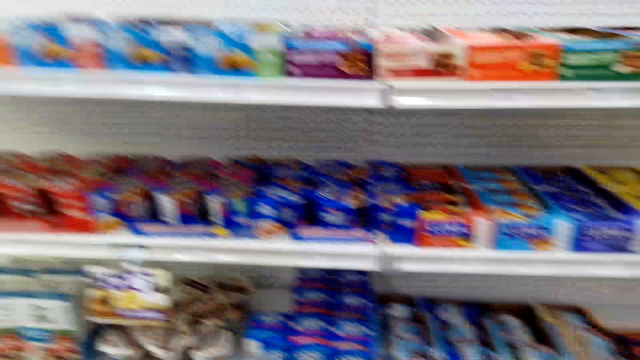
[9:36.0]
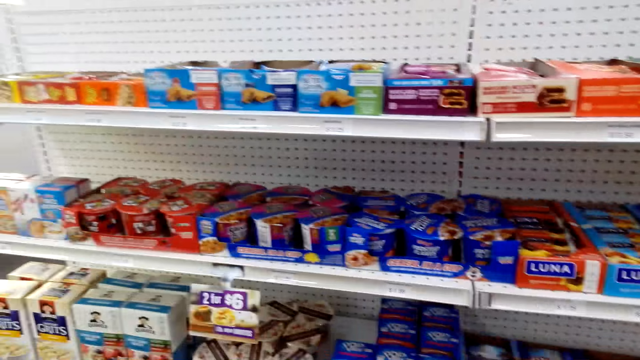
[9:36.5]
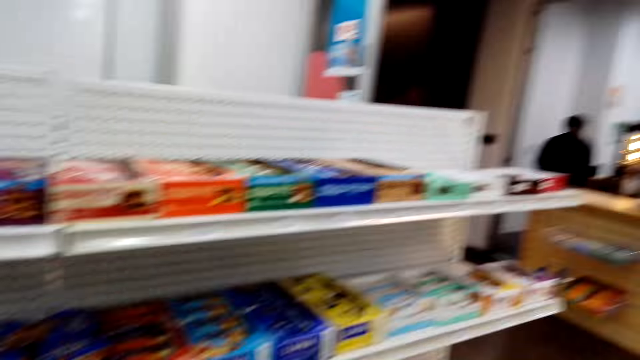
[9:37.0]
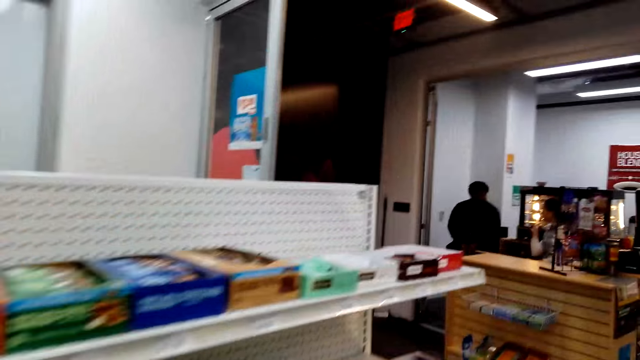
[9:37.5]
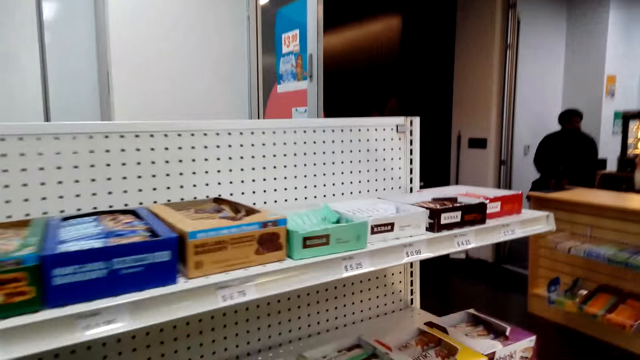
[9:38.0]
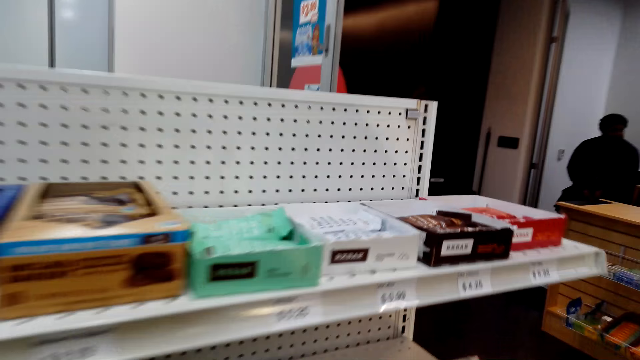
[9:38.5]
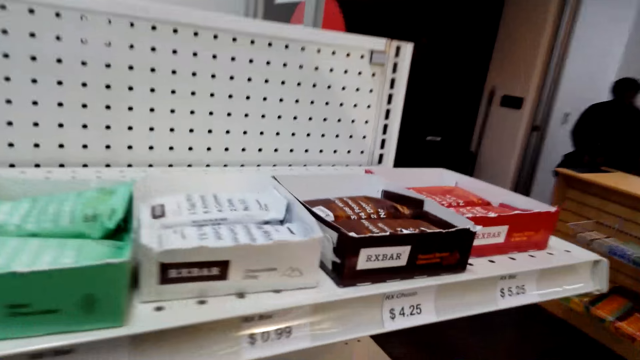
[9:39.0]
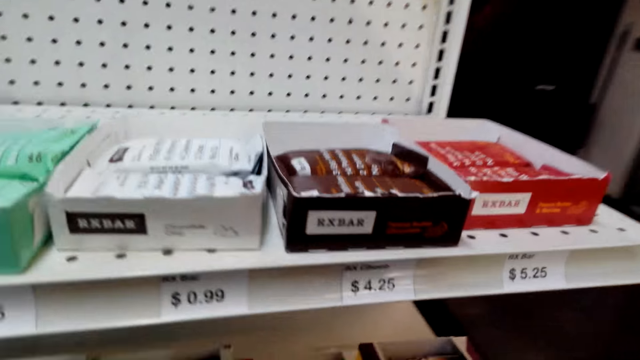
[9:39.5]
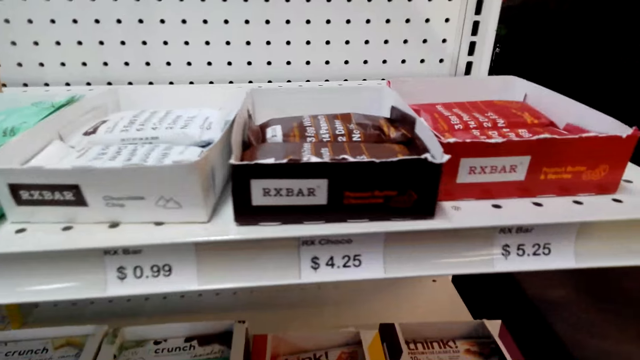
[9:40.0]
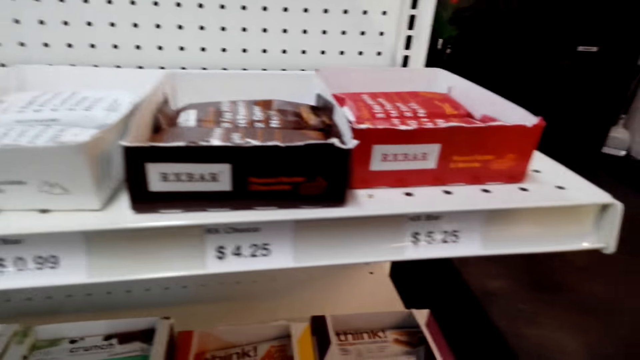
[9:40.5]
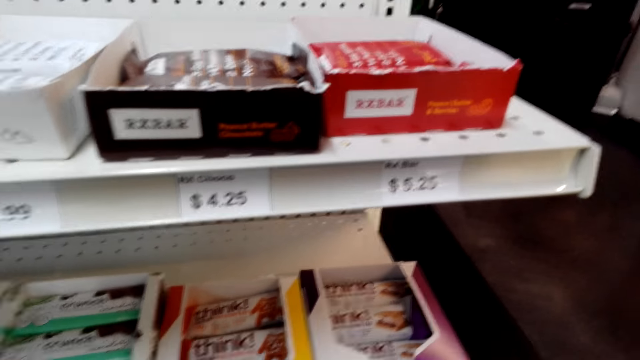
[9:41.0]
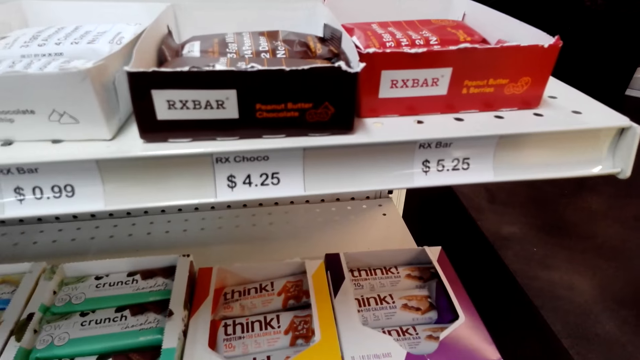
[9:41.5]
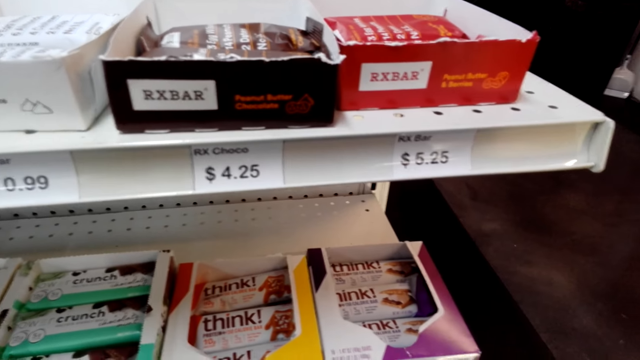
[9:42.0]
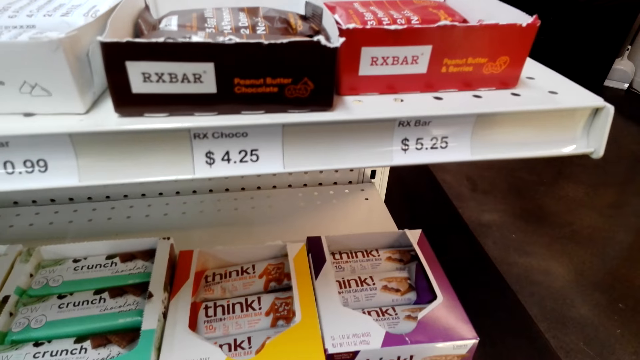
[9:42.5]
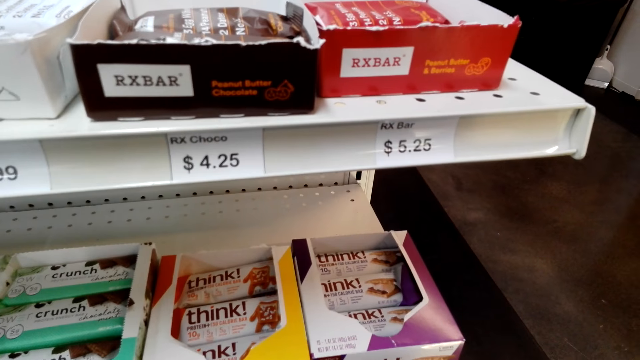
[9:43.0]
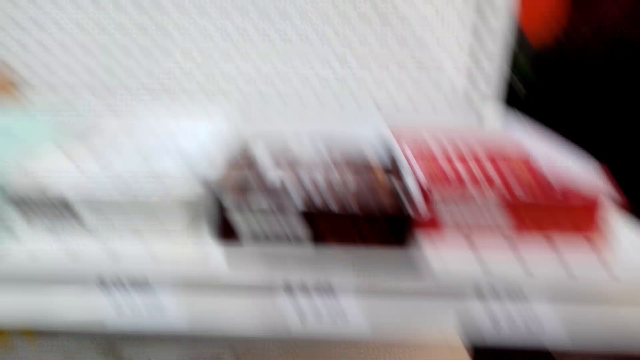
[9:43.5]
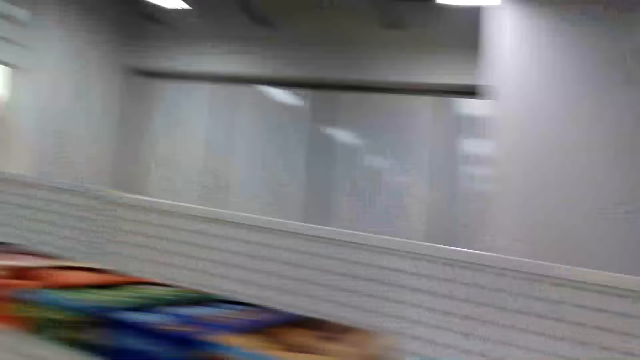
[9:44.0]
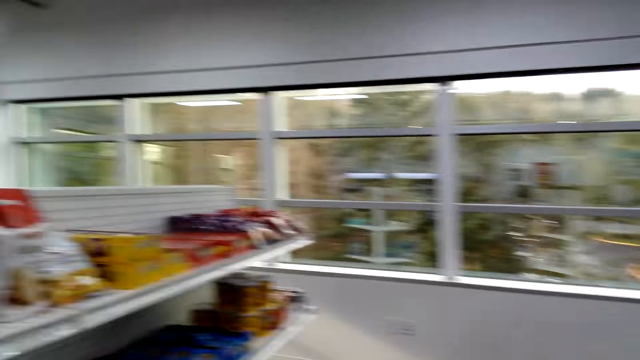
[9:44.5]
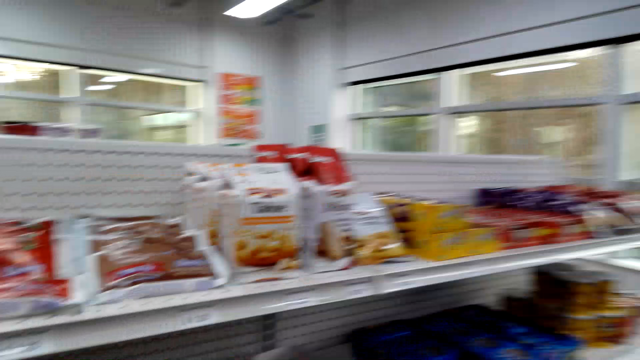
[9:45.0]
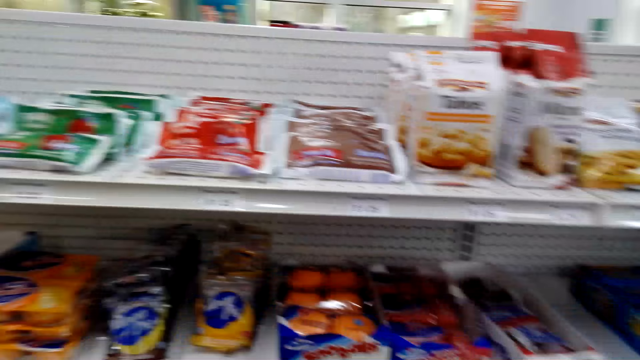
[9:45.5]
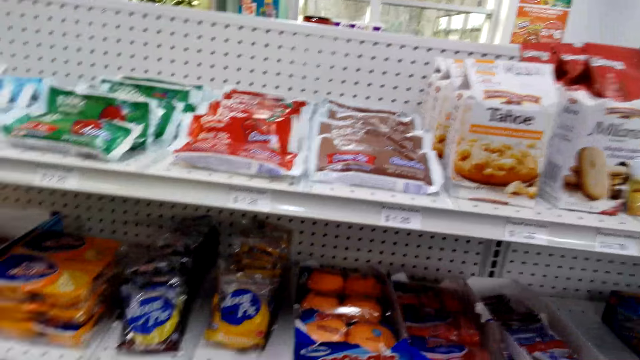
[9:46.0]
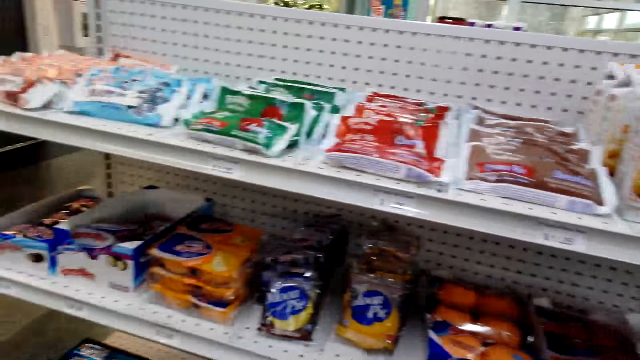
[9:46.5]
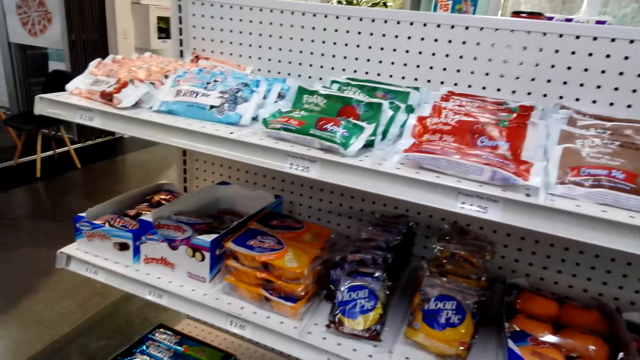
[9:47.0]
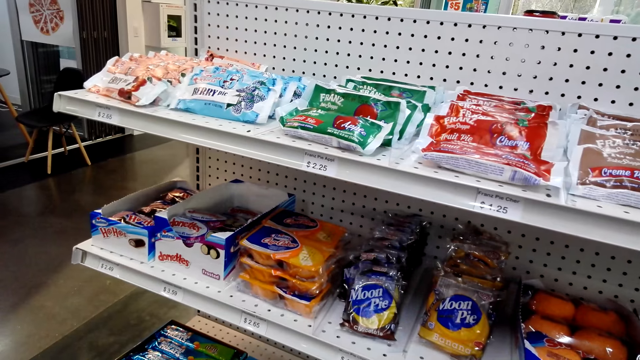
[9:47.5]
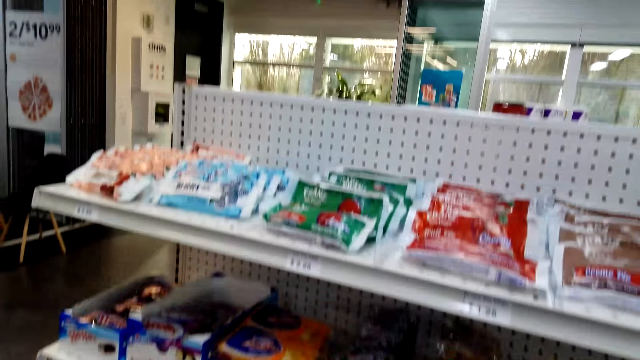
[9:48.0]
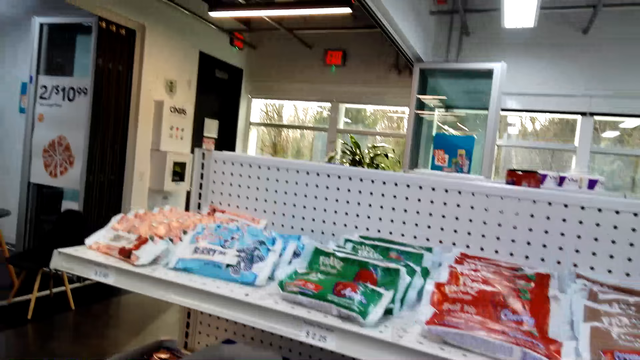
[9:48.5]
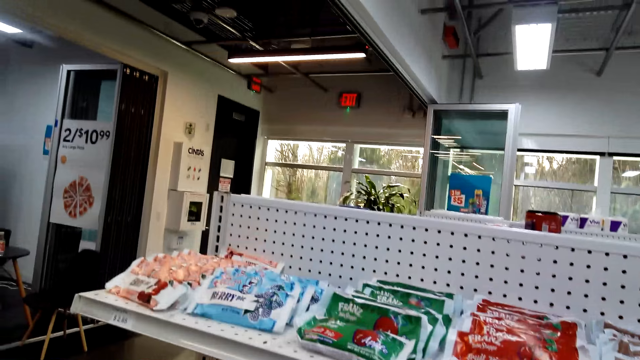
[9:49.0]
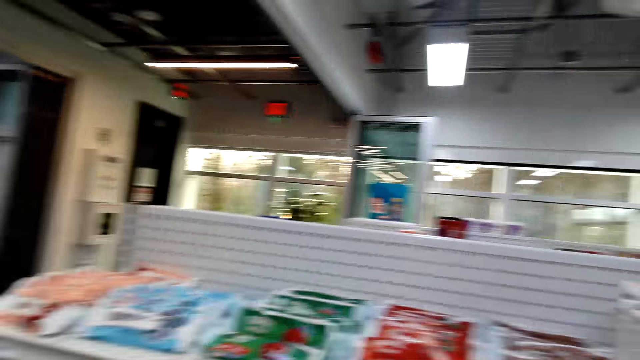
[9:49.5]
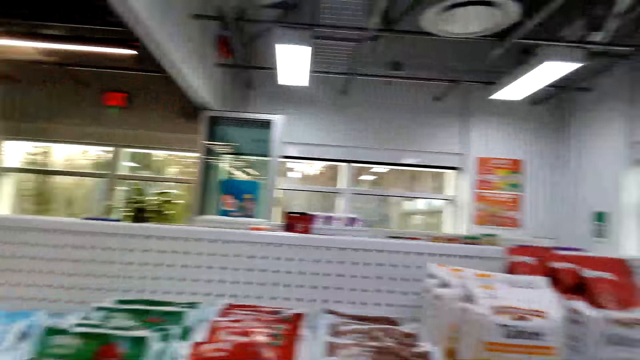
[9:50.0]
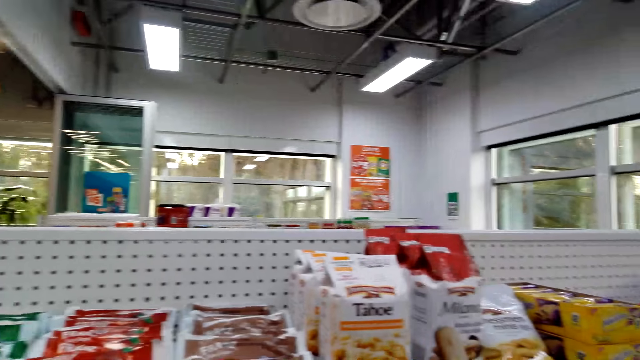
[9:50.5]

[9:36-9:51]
The camera wearer moves beside the shelf. They look at the shelves. They turn to the other side. They look at the items on the shelf.

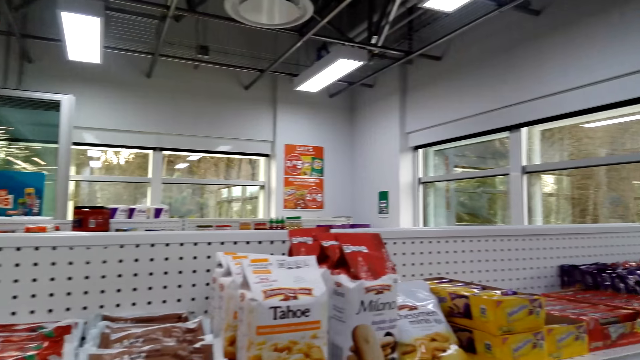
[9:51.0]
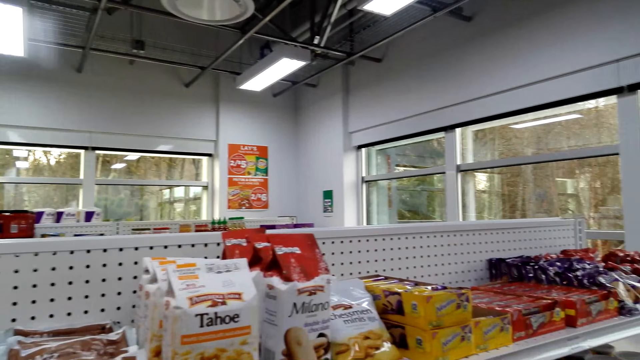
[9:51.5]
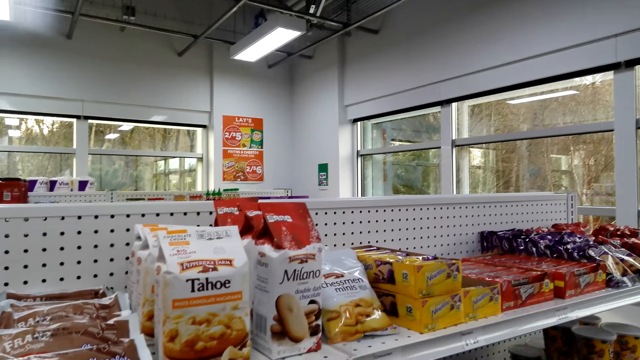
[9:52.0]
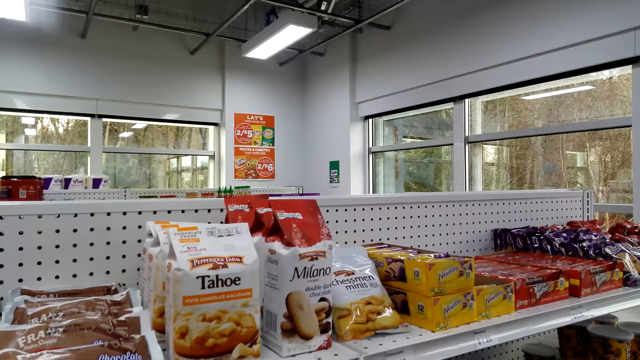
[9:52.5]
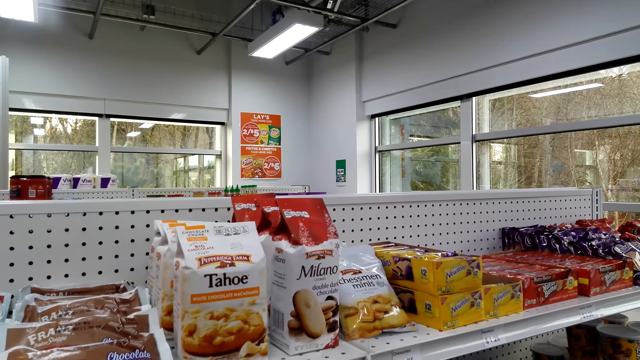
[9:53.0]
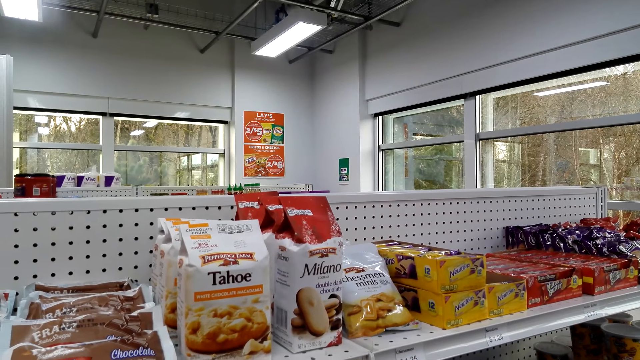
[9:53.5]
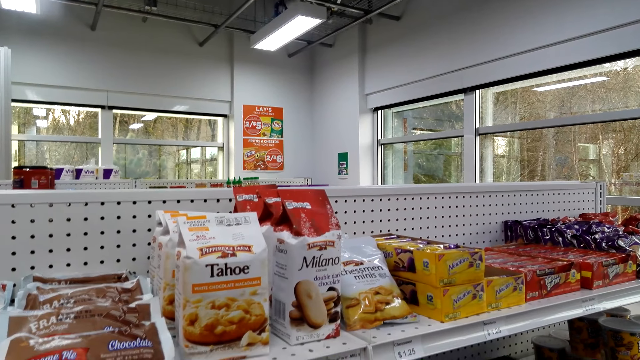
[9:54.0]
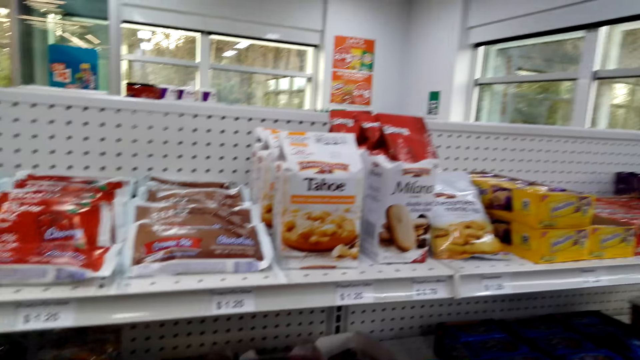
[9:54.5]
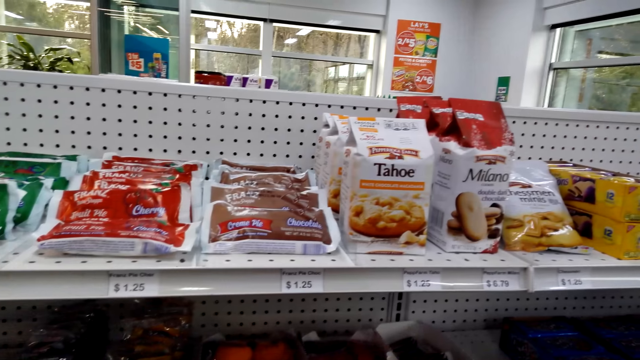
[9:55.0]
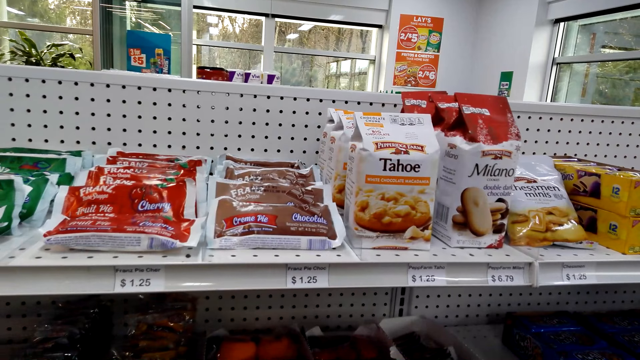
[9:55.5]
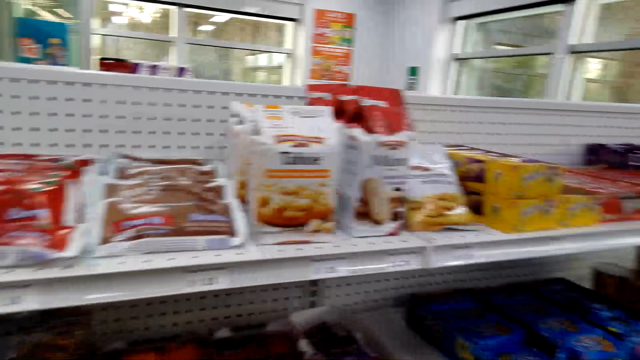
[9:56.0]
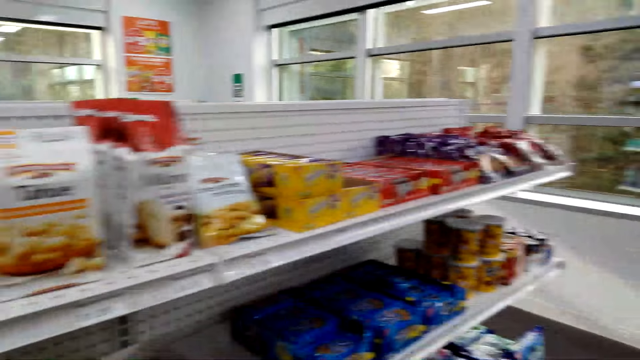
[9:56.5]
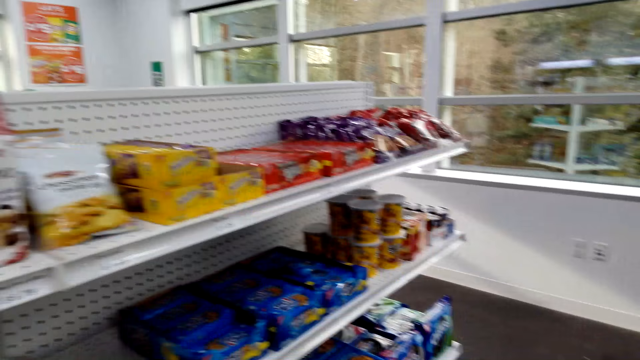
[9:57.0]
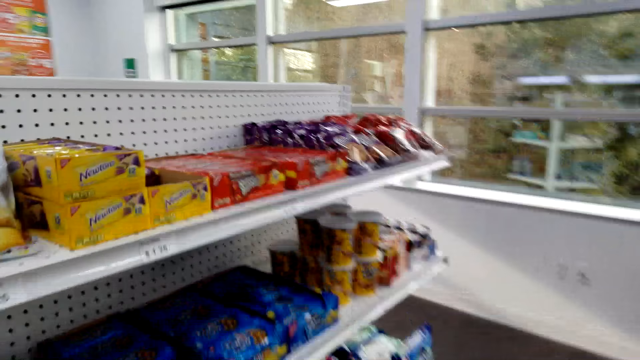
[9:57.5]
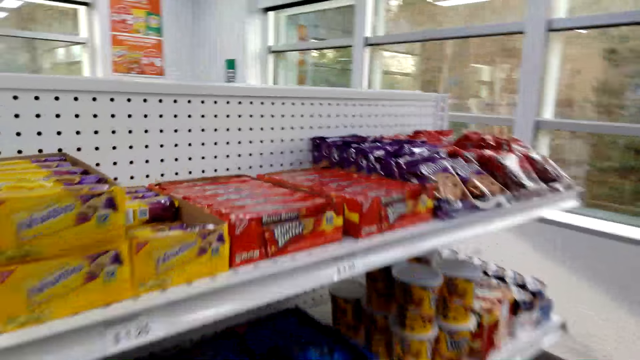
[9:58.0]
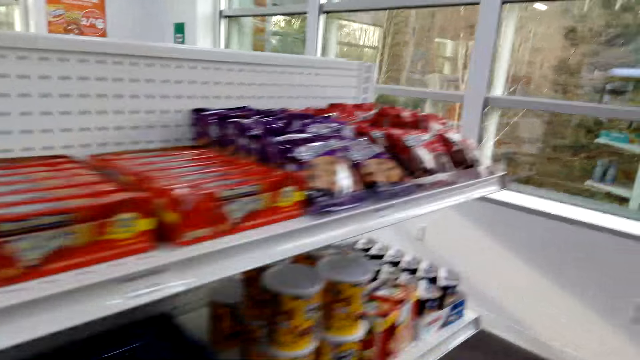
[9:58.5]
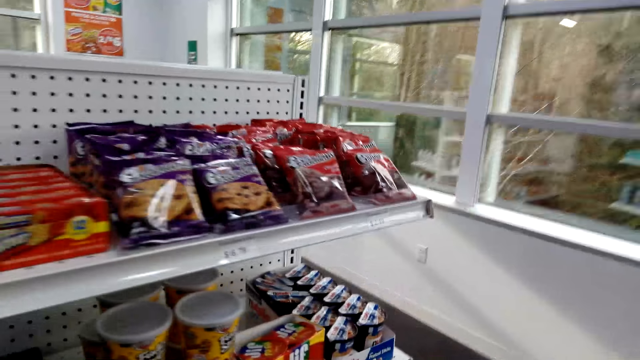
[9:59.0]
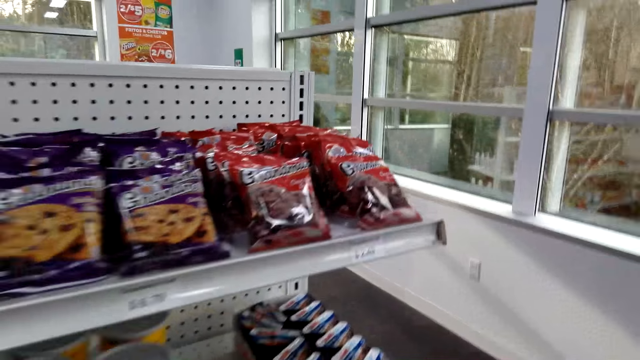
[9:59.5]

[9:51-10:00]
The camera wearer walks beside the shelf.
